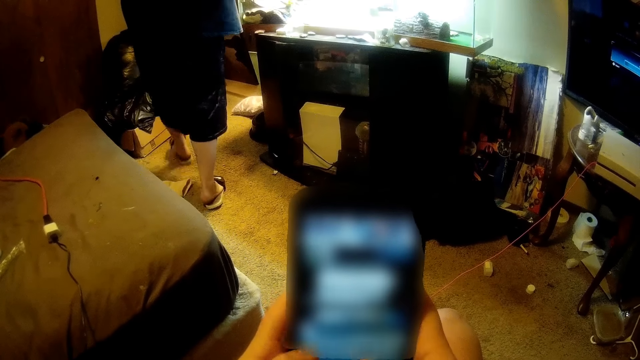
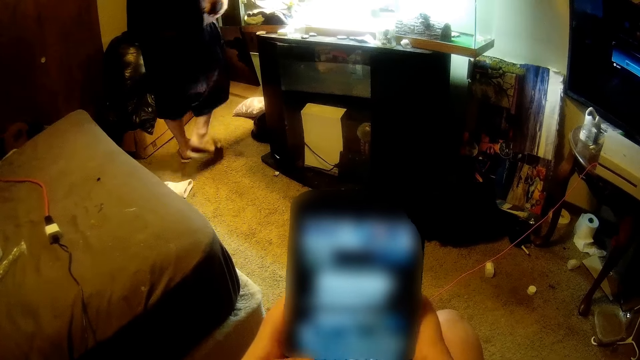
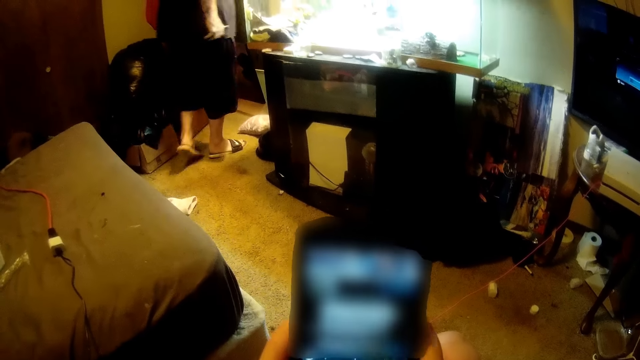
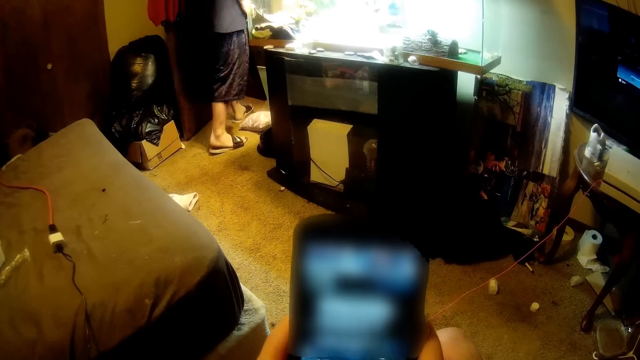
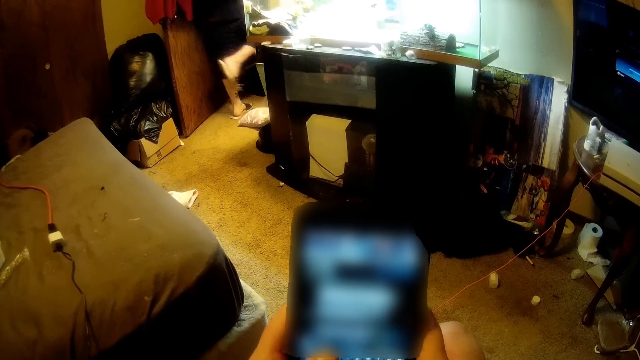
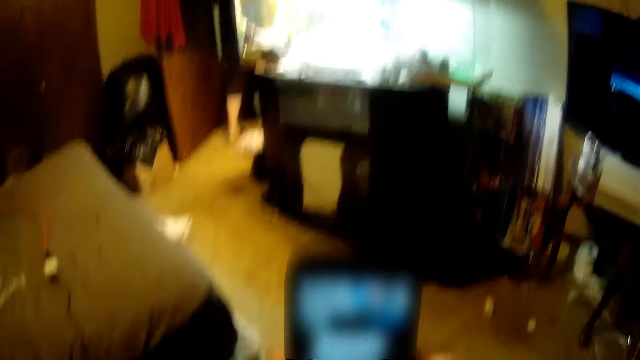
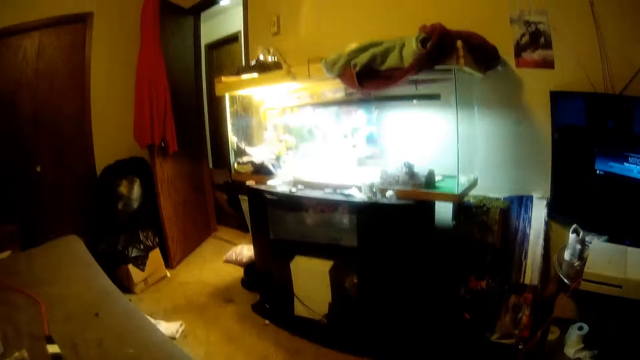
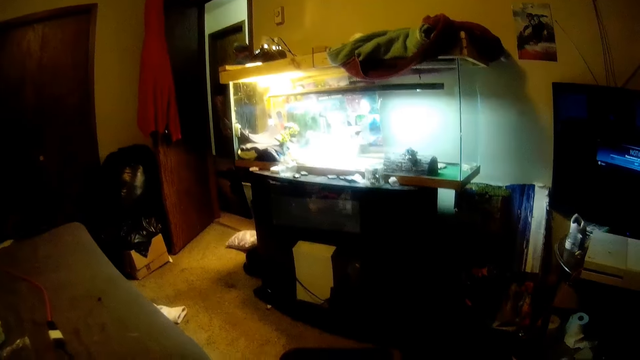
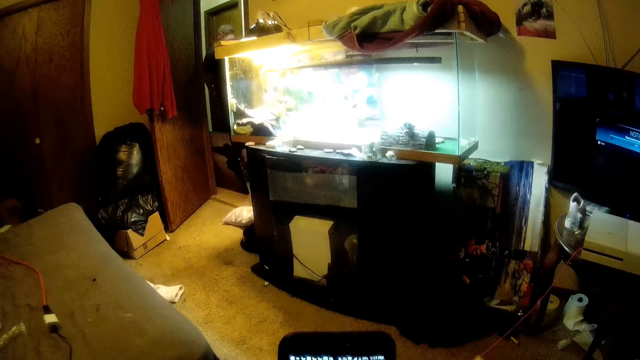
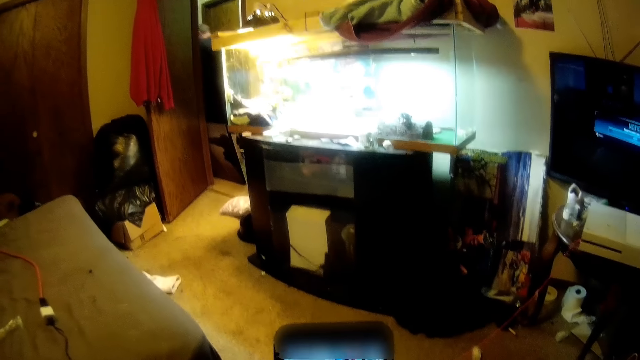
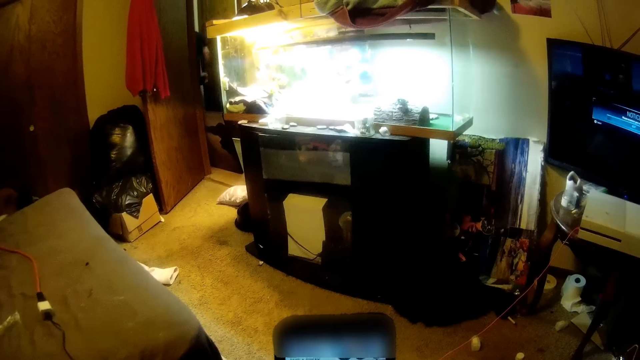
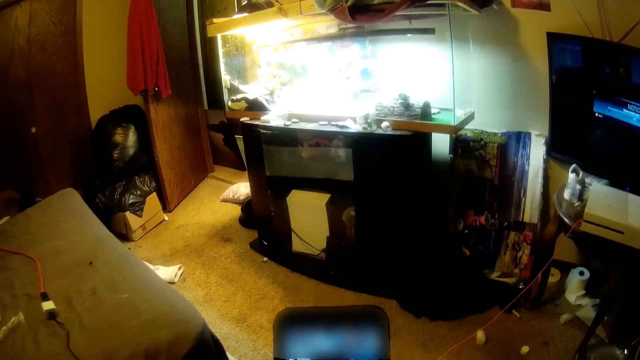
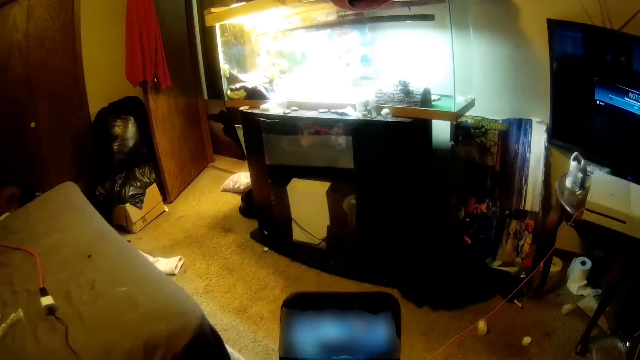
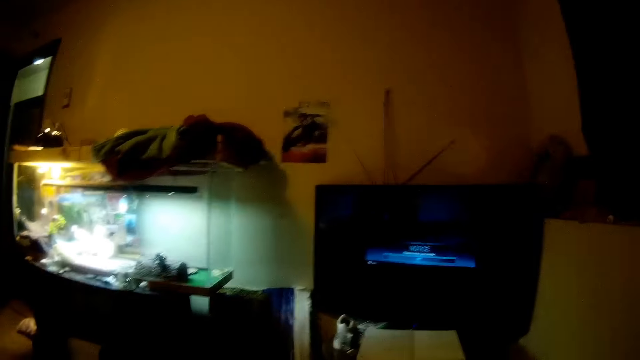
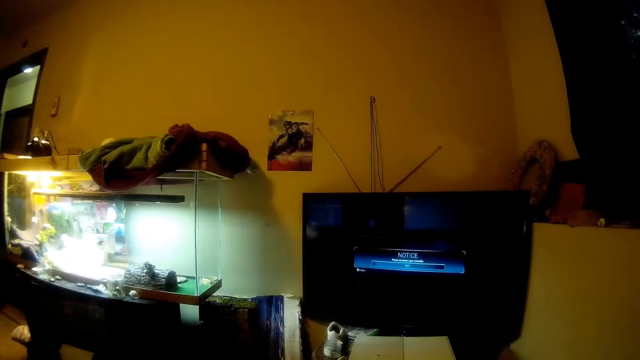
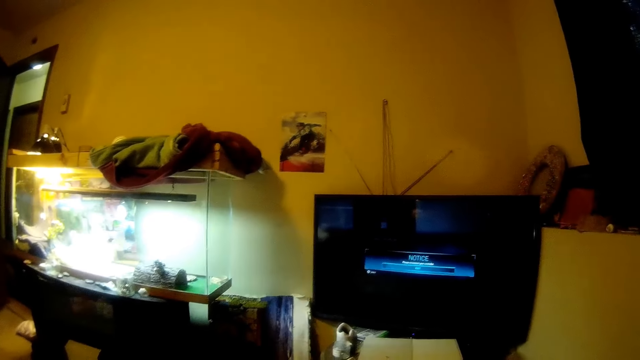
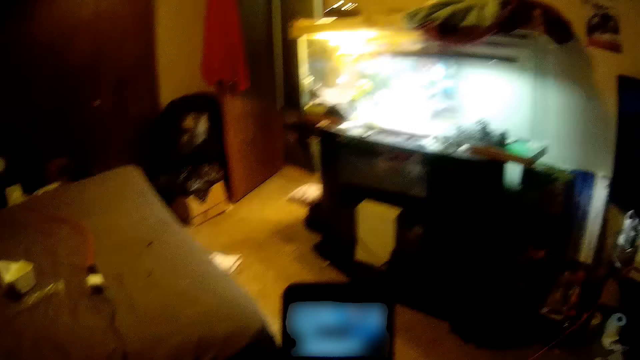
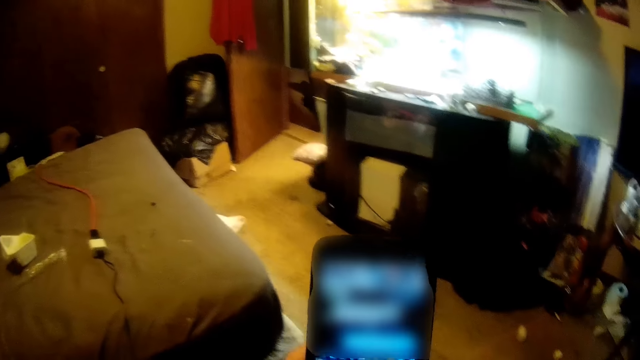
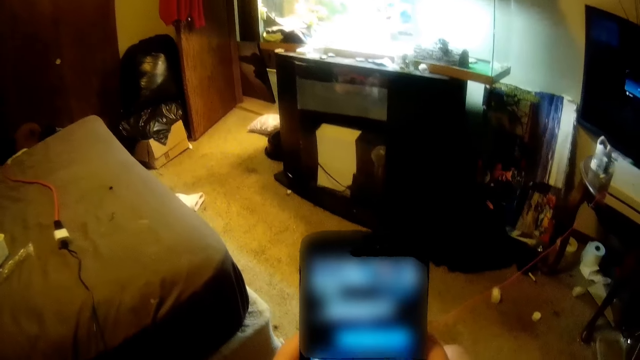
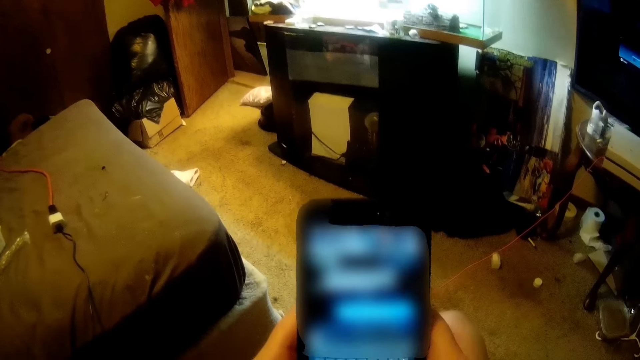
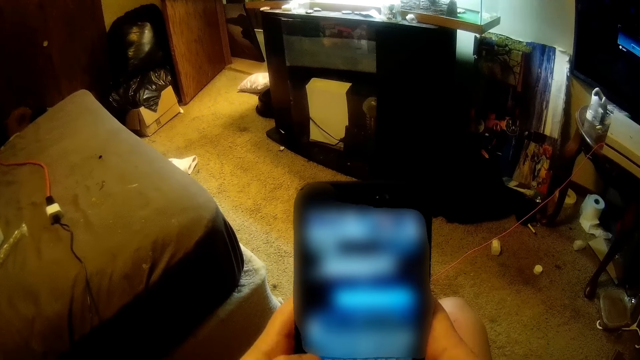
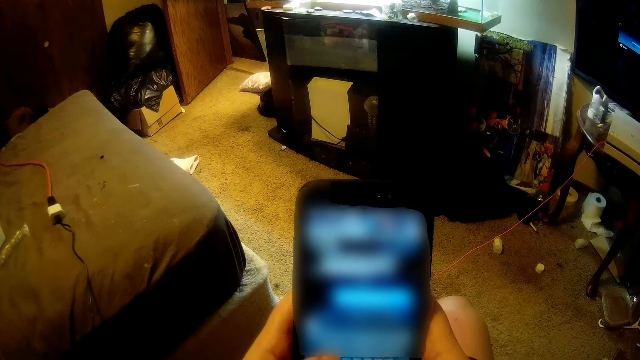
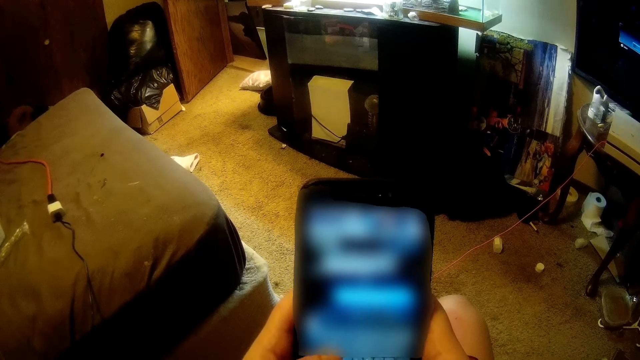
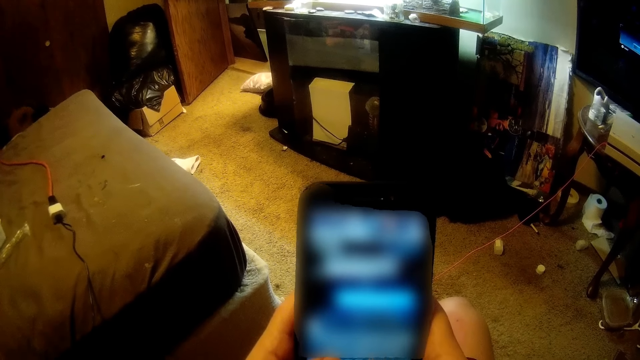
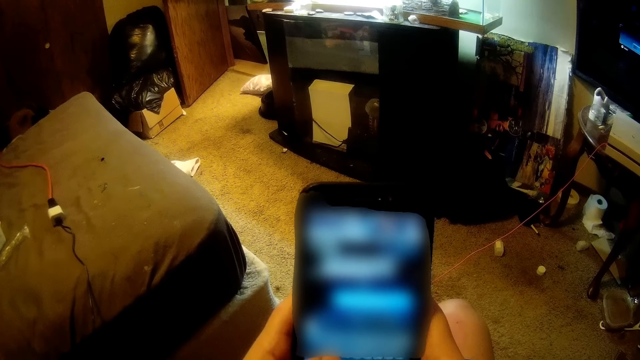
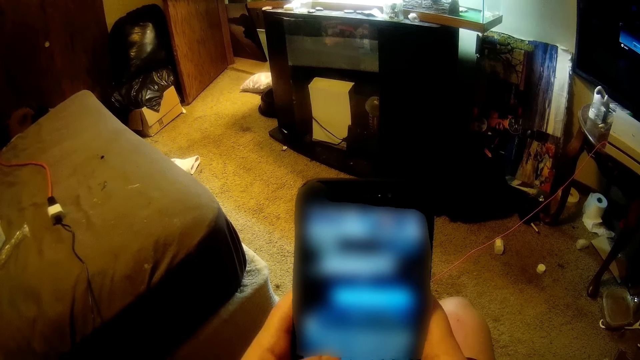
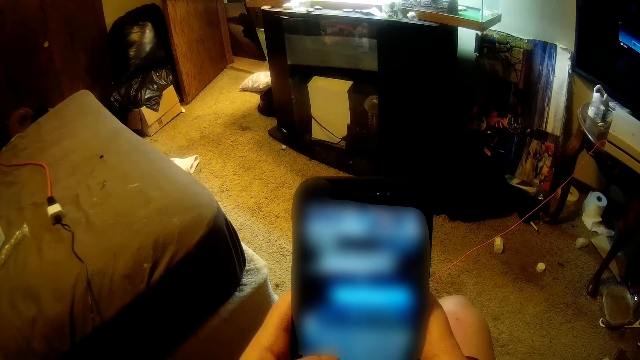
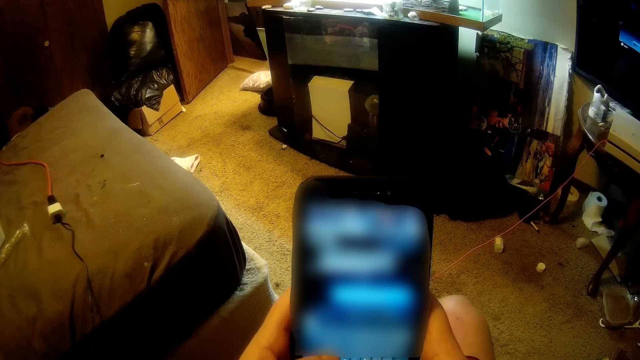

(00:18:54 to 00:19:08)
A man walks out of the room. The camera wearer operates the phone. They speak on the phone call. They operate the phone.

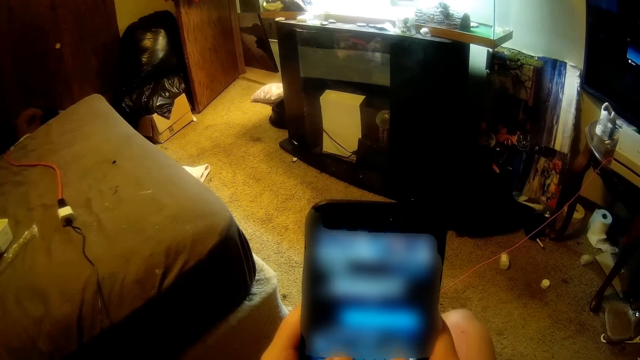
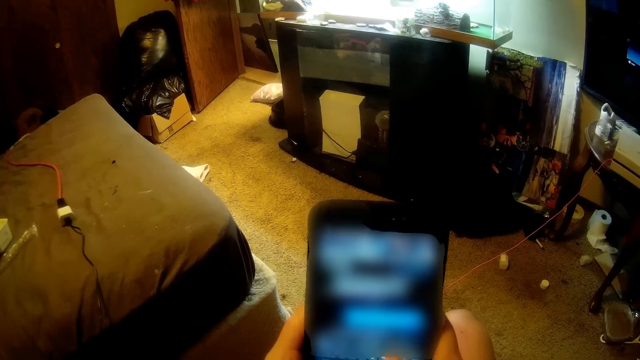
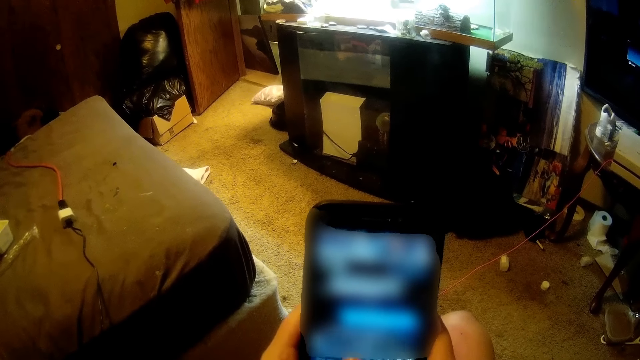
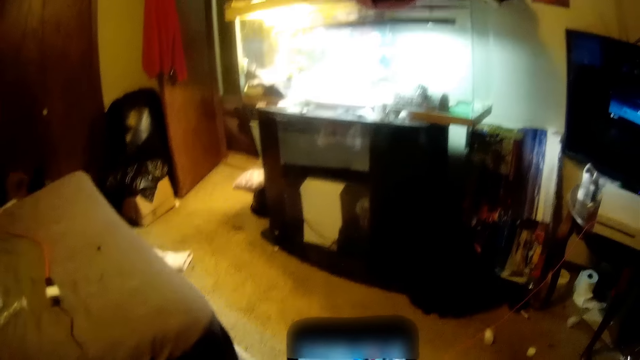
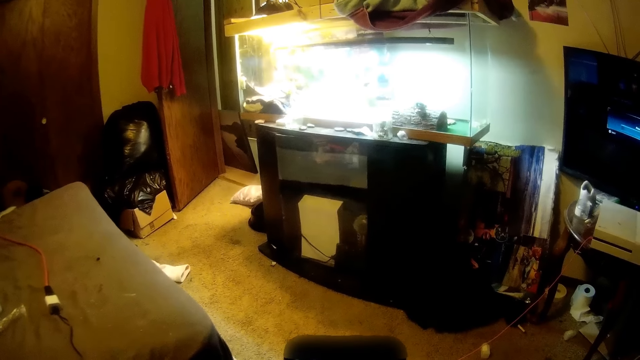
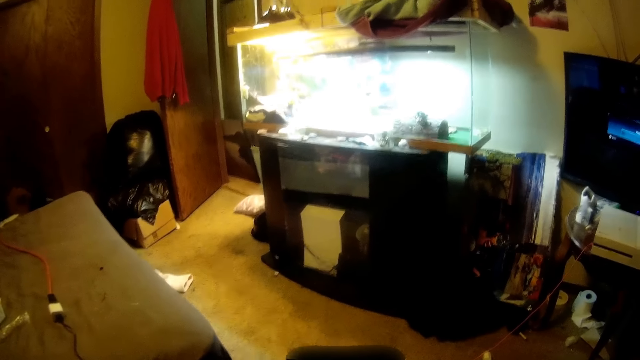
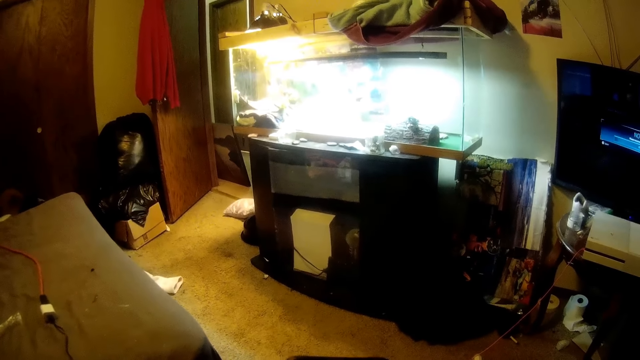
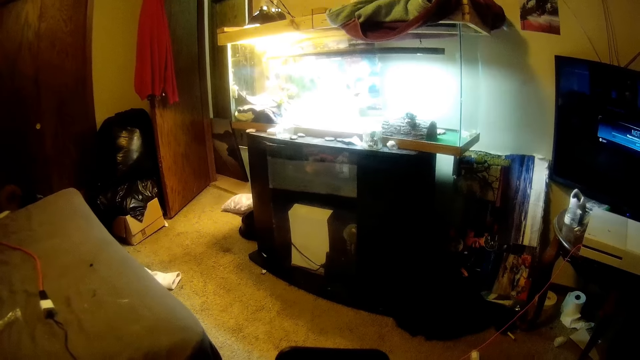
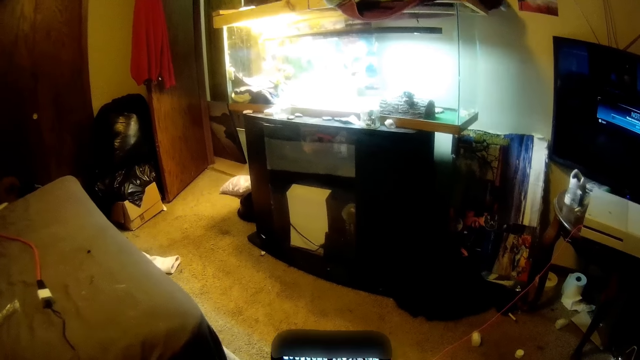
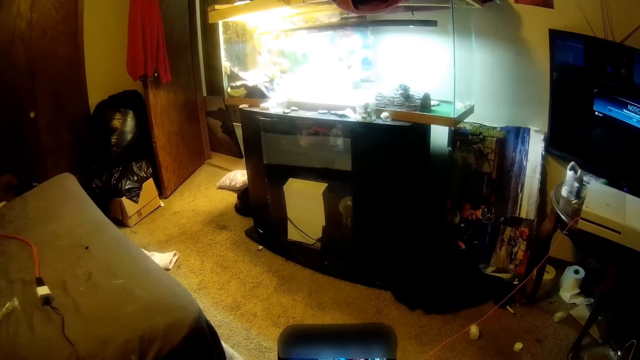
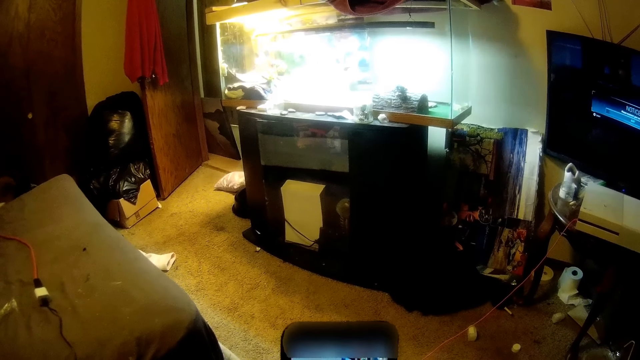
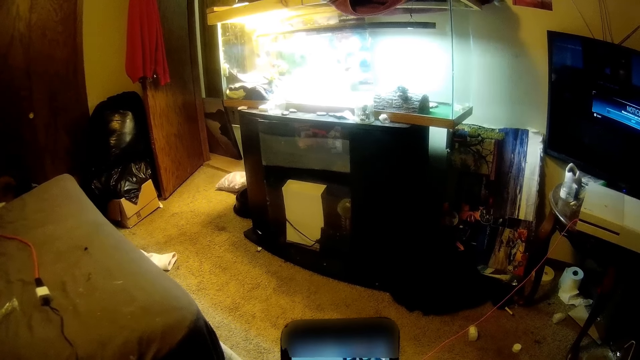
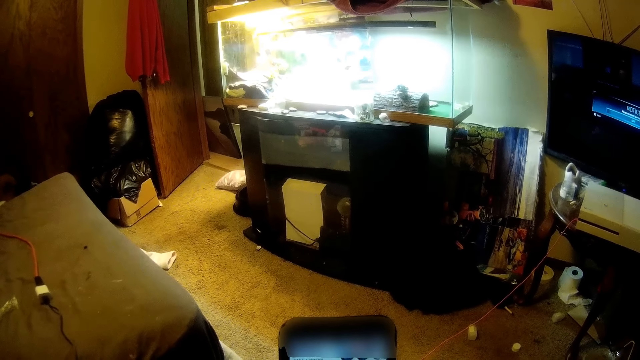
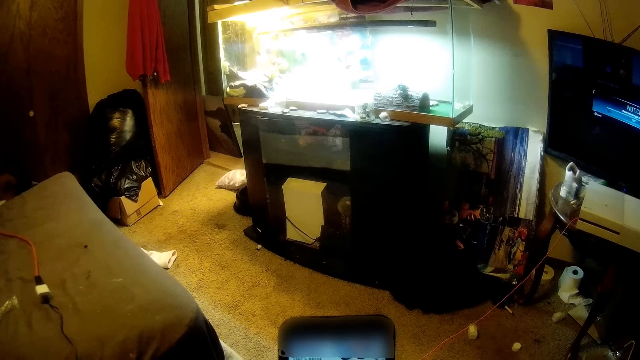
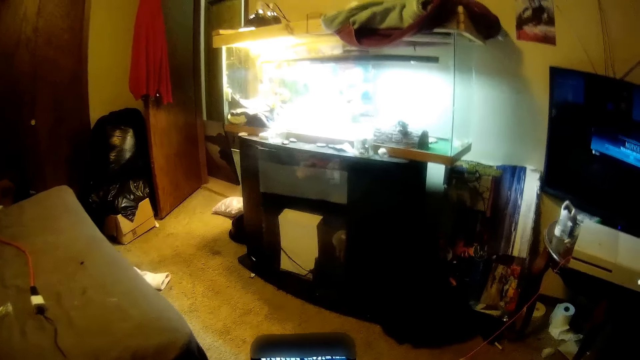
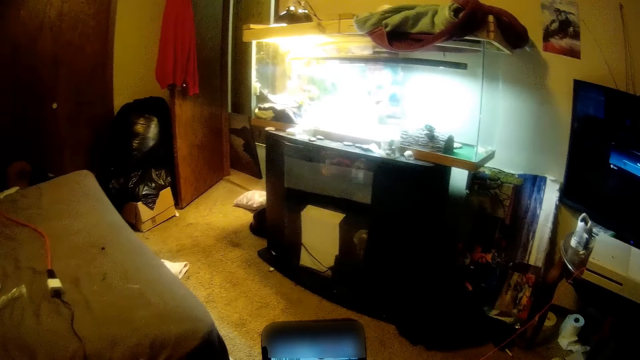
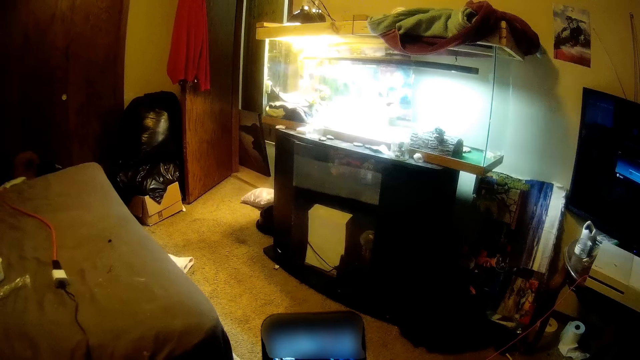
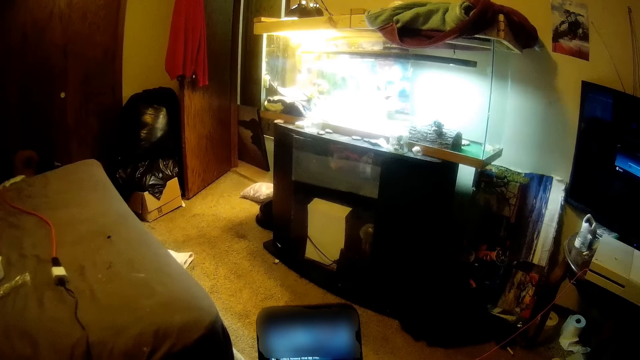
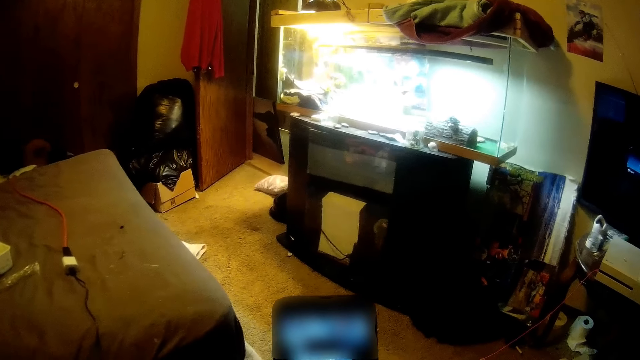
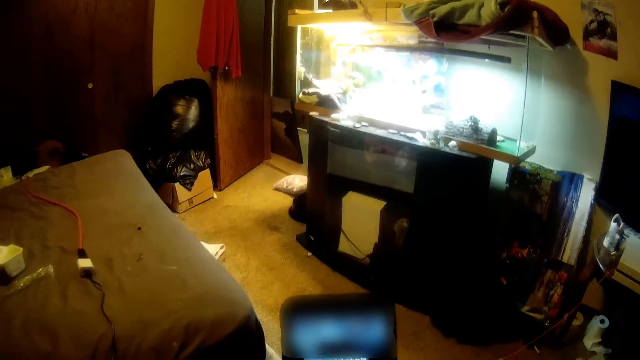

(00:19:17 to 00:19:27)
The camera wearer speaks on a phone call.
